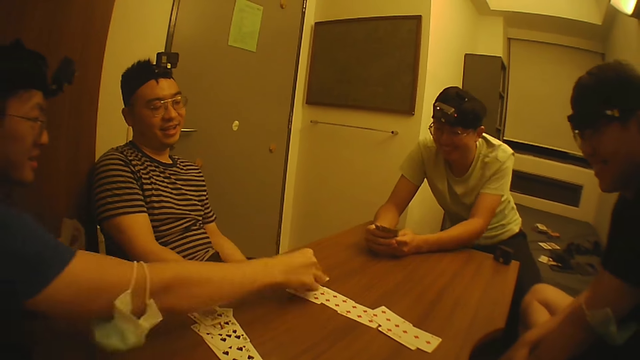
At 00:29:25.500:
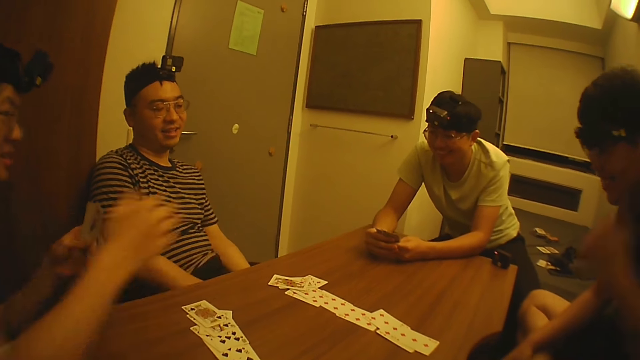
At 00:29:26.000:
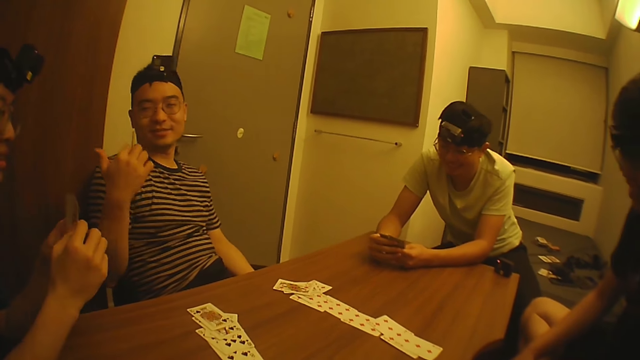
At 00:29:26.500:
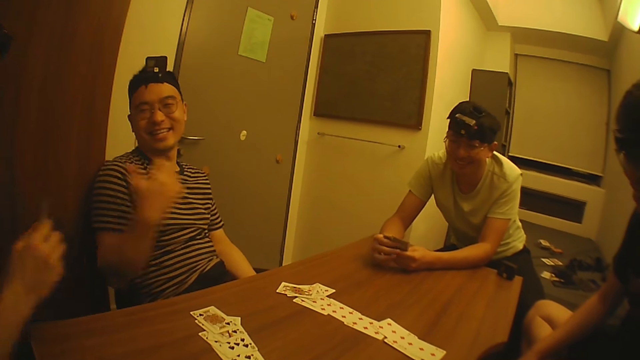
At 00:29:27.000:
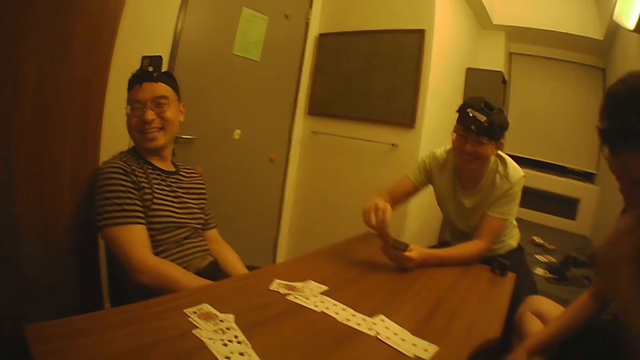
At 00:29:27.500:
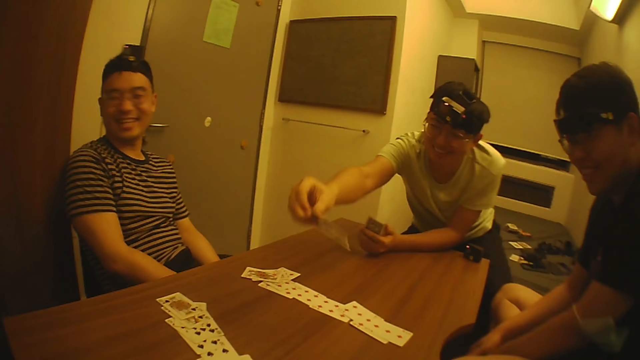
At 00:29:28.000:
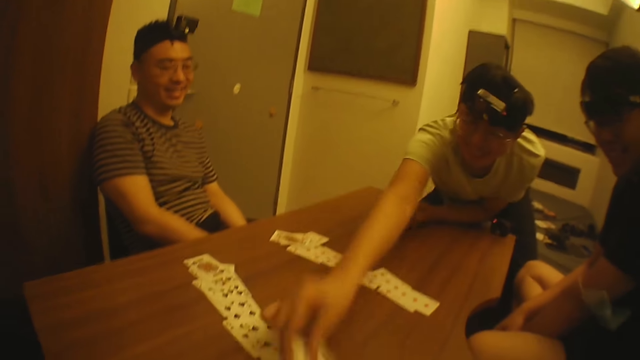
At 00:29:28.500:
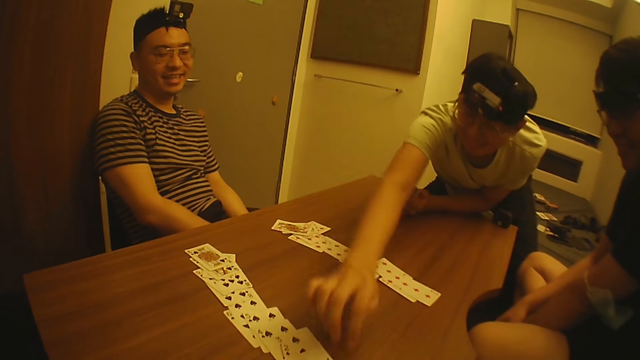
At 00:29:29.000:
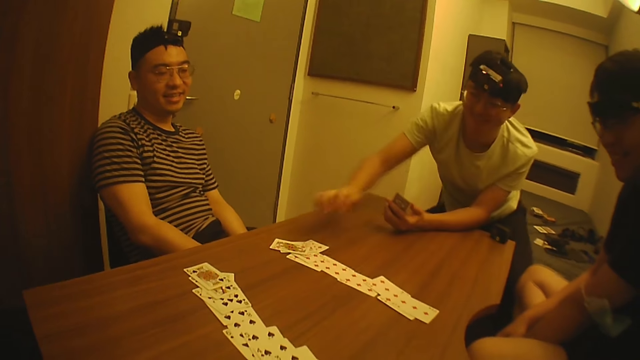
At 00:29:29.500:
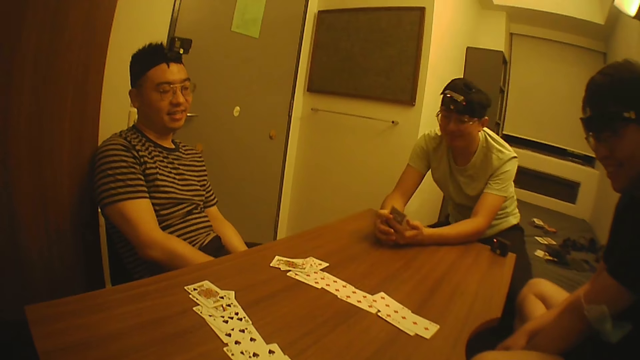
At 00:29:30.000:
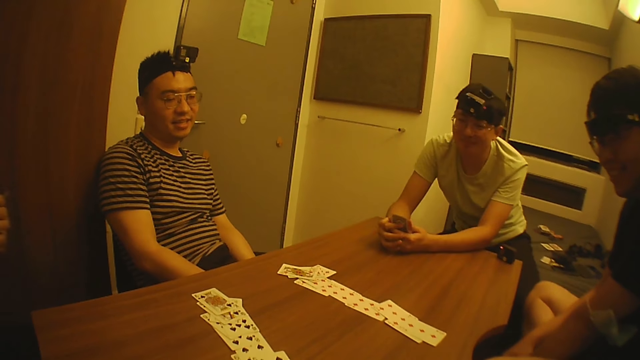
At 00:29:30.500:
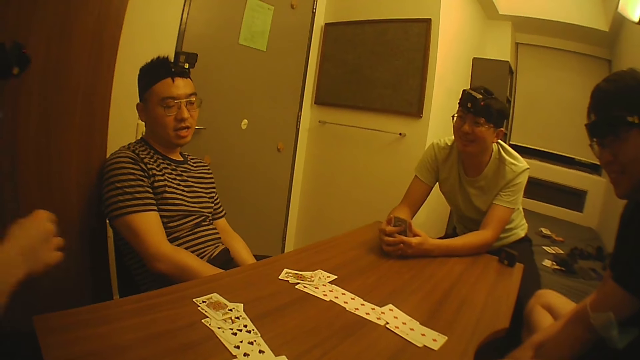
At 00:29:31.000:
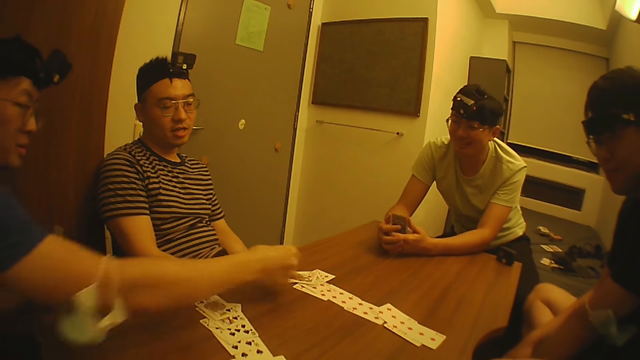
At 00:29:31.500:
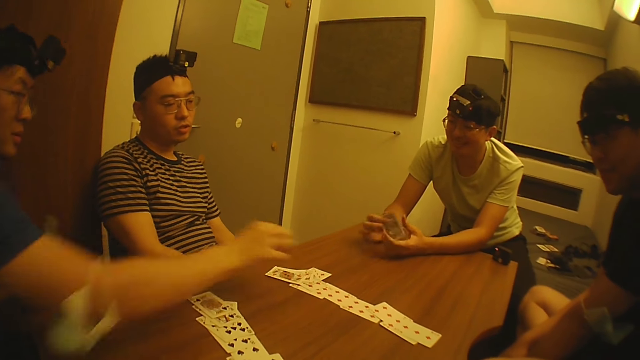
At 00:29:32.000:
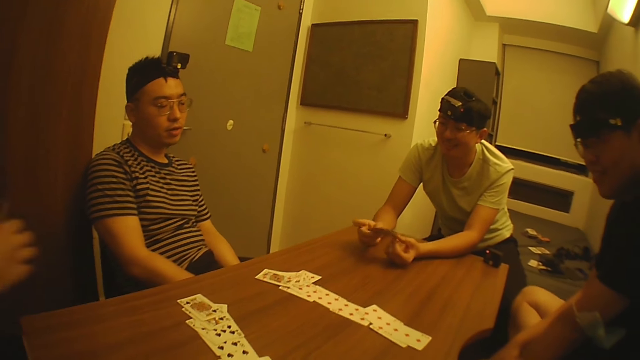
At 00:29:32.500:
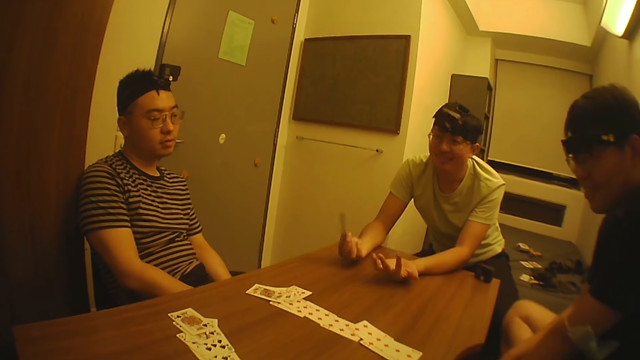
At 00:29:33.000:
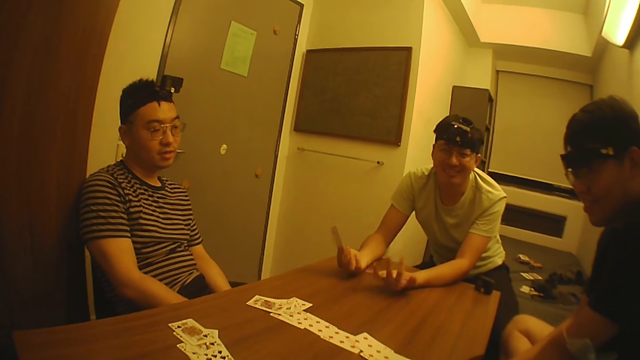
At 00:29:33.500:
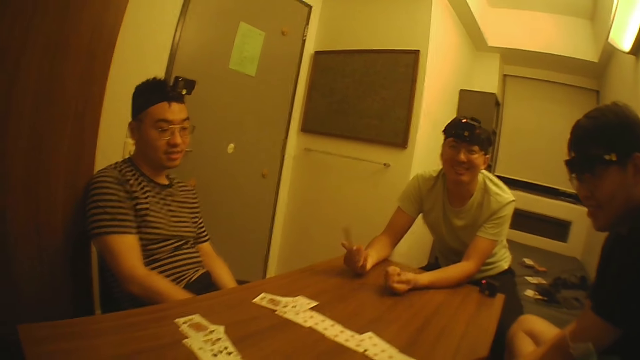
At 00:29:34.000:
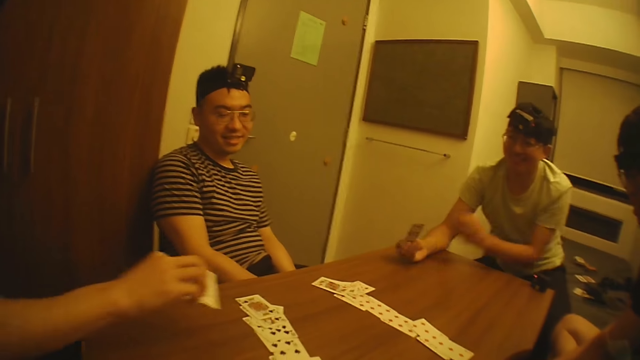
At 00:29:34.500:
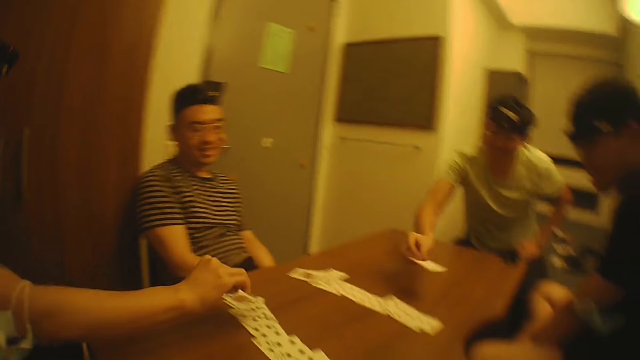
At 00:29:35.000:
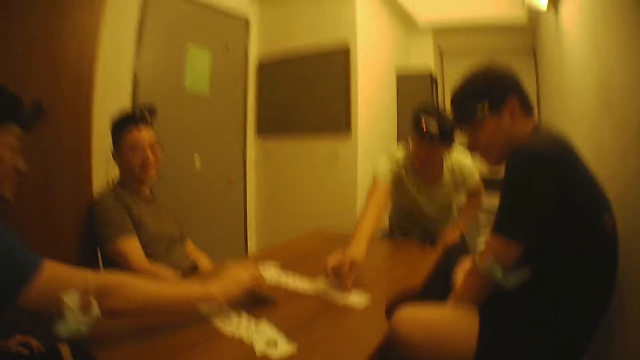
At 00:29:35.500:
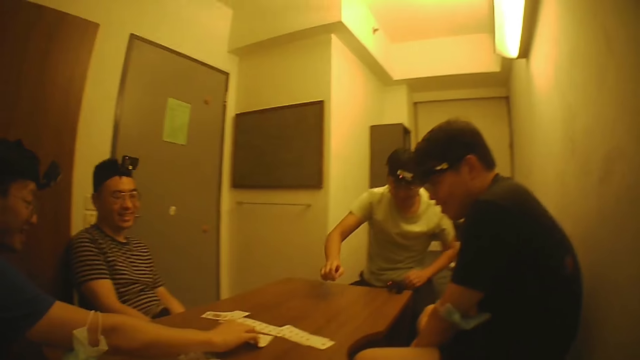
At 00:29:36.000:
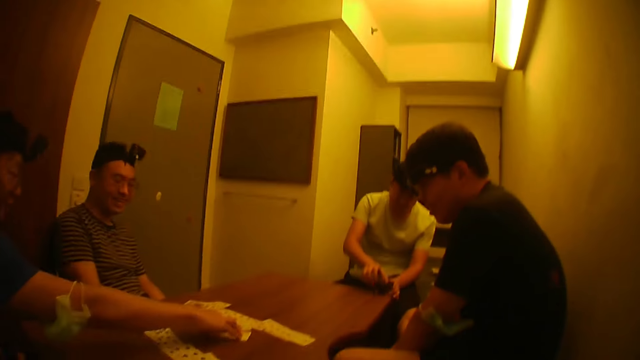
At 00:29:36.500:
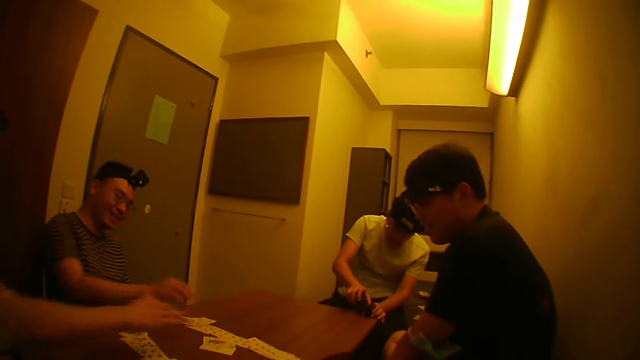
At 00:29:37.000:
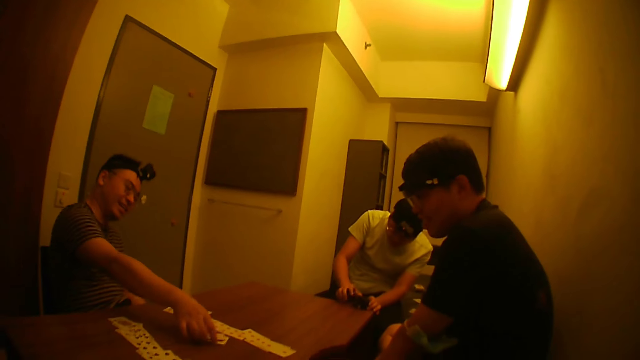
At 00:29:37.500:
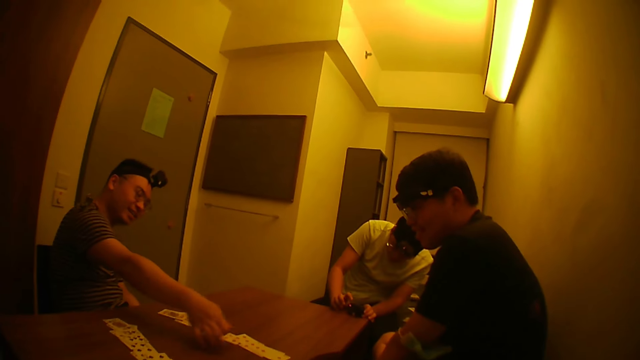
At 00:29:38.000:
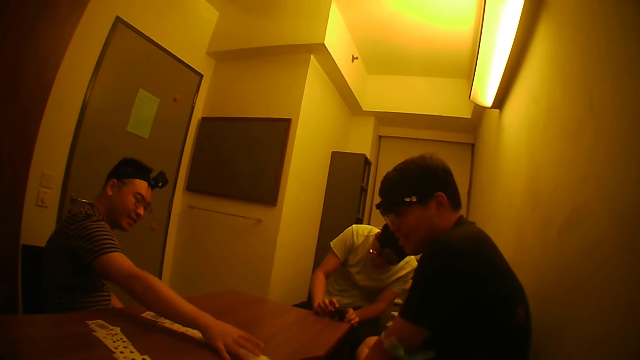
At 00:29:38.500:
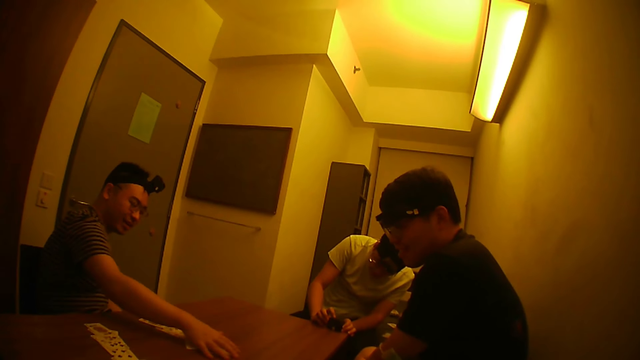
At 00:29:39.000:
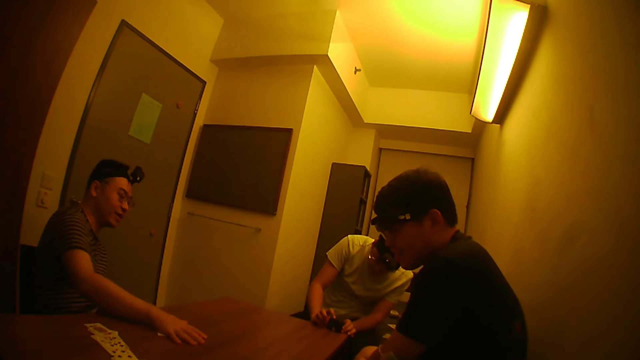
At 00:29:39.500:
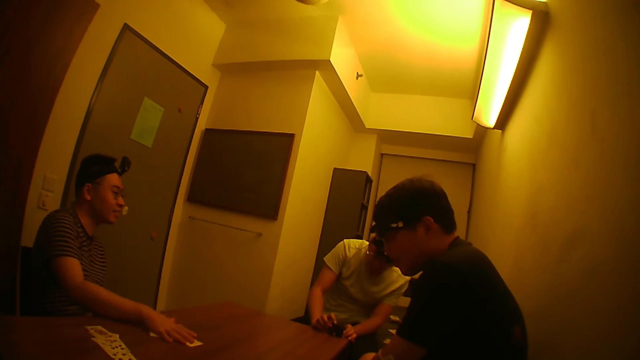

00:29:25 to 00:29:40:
A man puts another card on the table with his right hand. Another man talks to the man. A third man puts another card on the table with his right hand. The first man puts another card on the table with his right hand. The third man puts another card on the table with his right hand. The first man puts another card on the table with his right hand. The second man picks the cards. He packs the cards on the table with his right hand.
